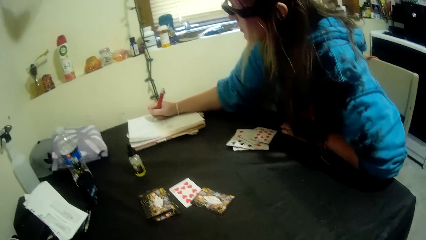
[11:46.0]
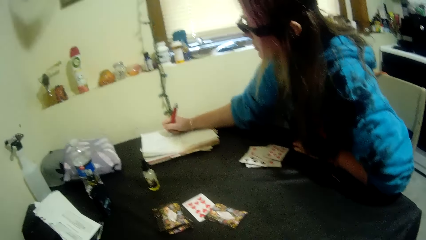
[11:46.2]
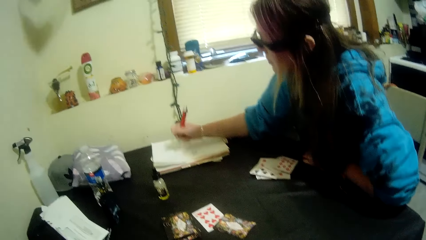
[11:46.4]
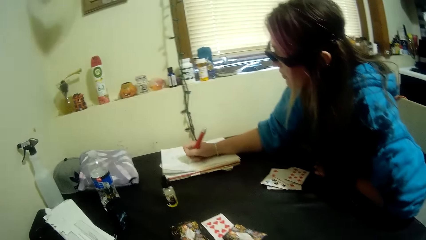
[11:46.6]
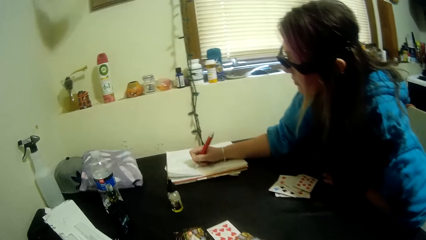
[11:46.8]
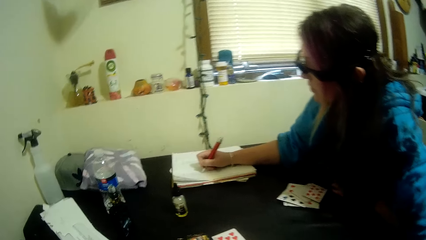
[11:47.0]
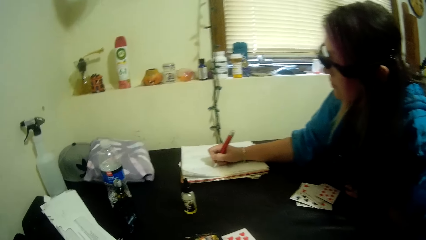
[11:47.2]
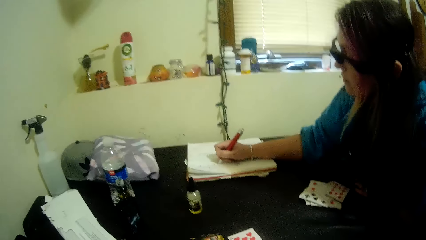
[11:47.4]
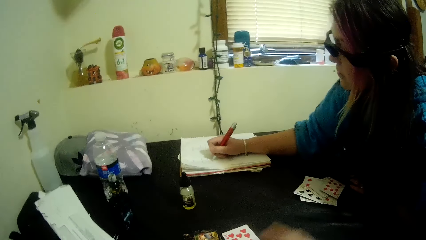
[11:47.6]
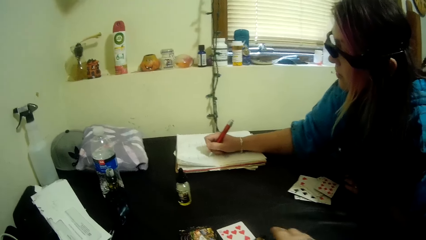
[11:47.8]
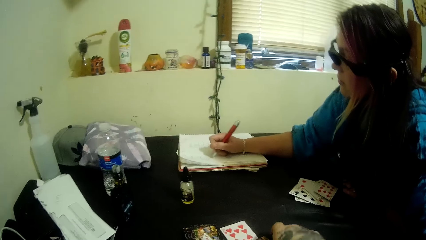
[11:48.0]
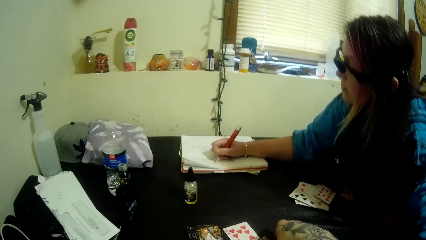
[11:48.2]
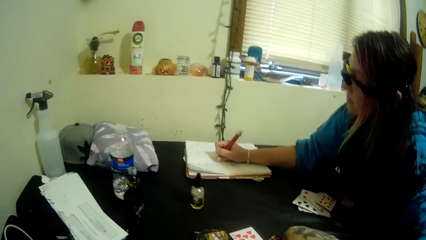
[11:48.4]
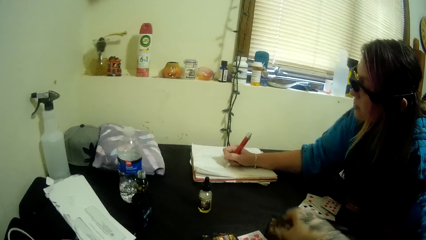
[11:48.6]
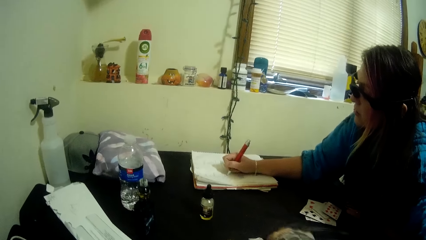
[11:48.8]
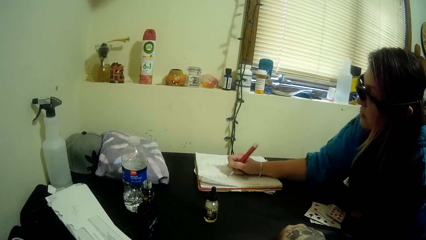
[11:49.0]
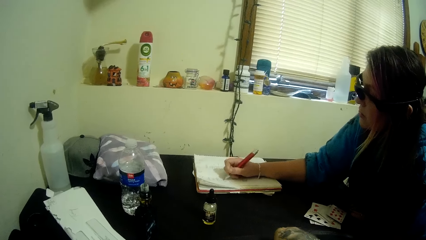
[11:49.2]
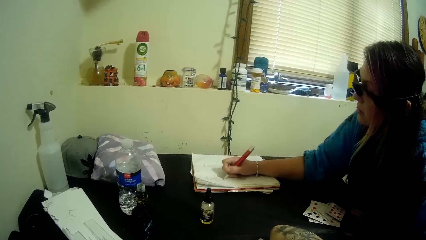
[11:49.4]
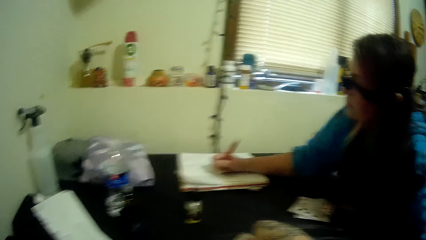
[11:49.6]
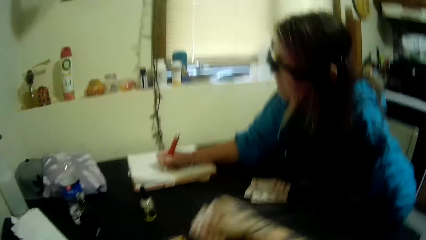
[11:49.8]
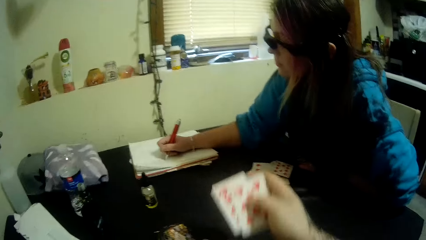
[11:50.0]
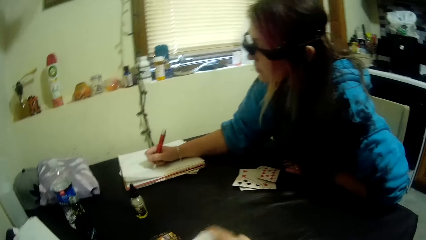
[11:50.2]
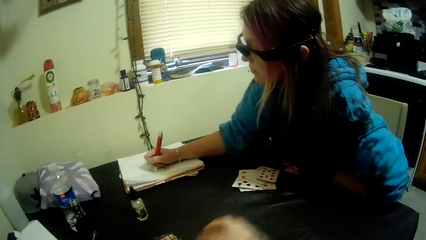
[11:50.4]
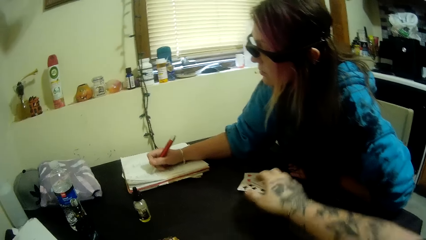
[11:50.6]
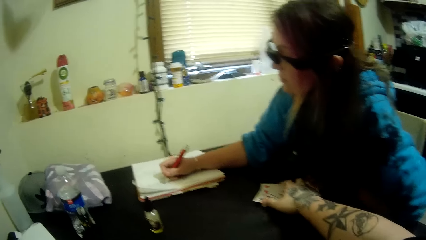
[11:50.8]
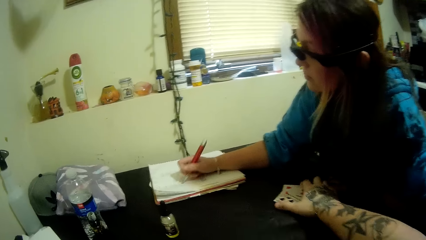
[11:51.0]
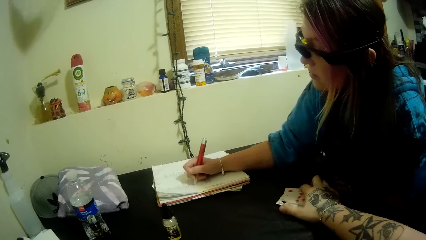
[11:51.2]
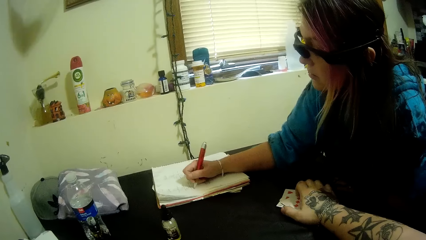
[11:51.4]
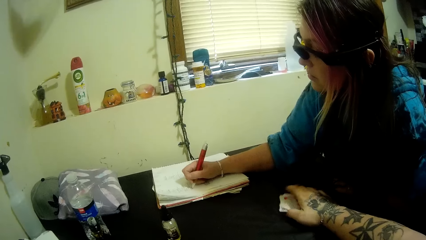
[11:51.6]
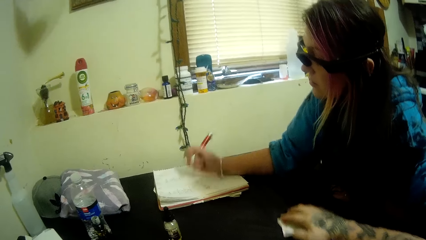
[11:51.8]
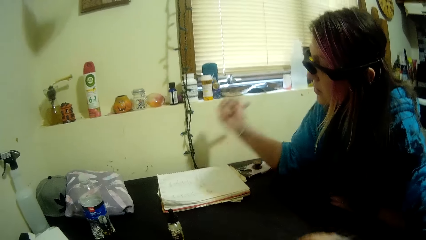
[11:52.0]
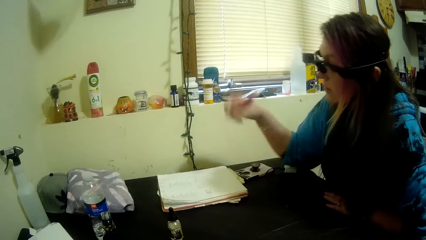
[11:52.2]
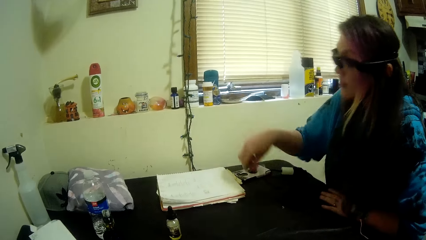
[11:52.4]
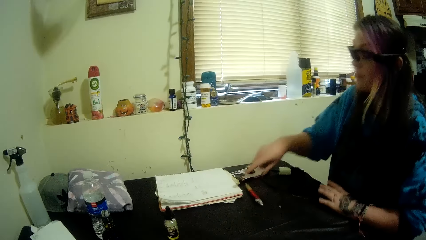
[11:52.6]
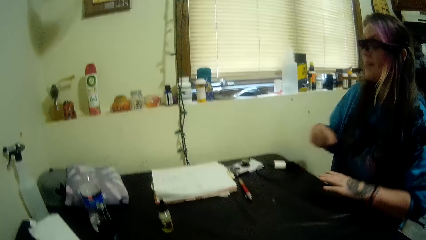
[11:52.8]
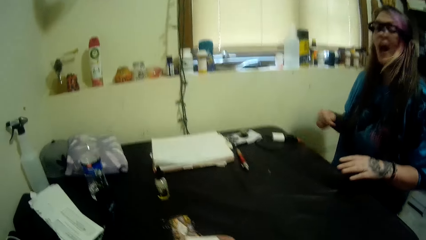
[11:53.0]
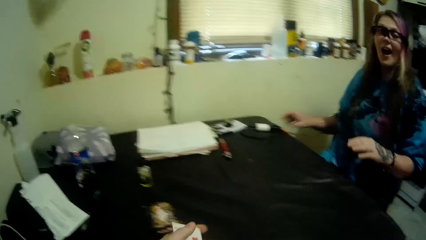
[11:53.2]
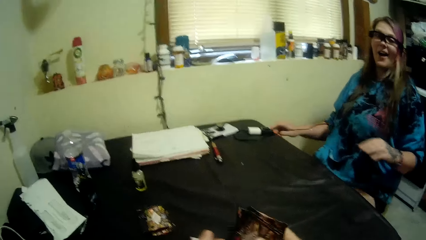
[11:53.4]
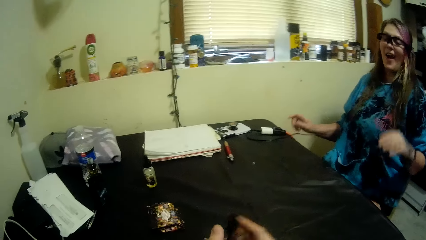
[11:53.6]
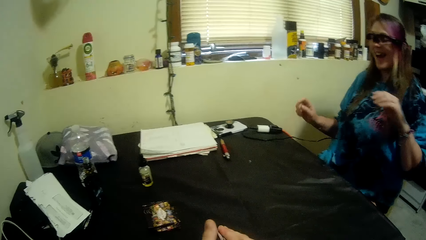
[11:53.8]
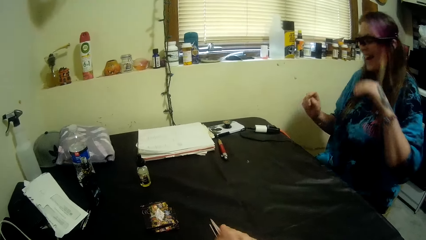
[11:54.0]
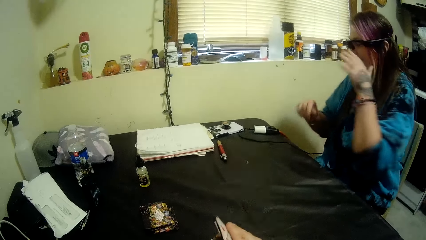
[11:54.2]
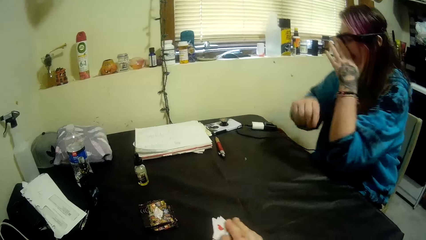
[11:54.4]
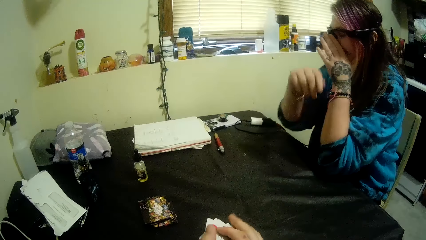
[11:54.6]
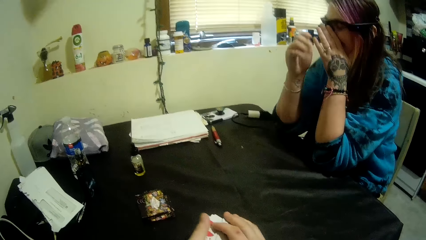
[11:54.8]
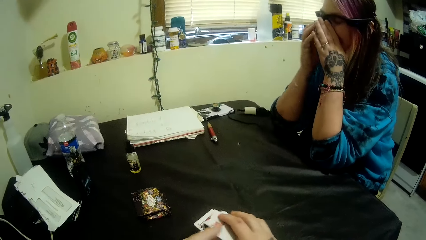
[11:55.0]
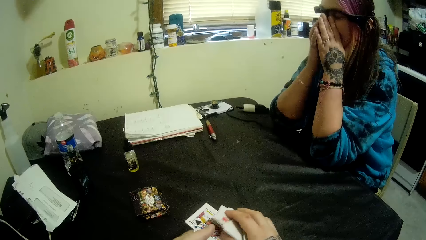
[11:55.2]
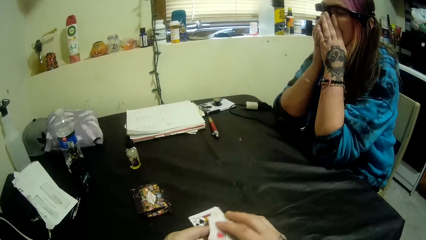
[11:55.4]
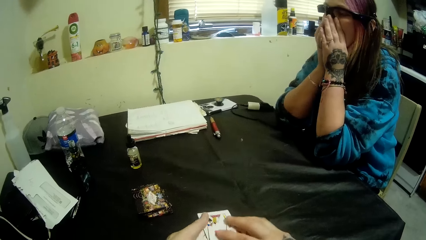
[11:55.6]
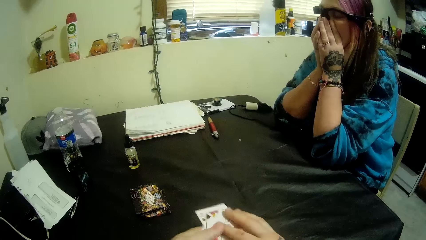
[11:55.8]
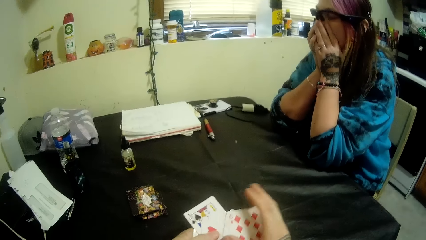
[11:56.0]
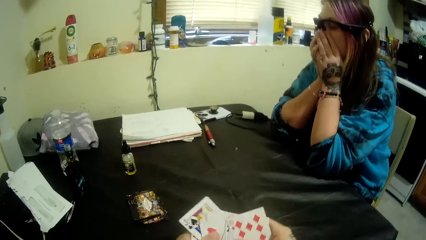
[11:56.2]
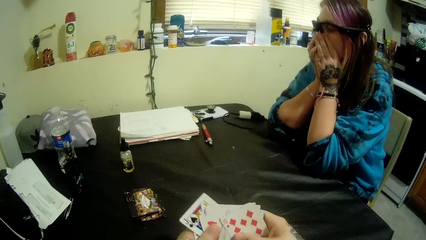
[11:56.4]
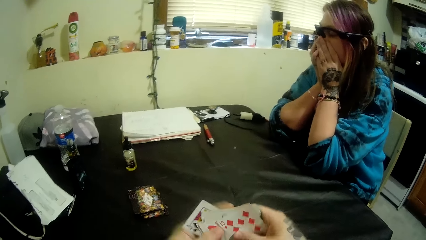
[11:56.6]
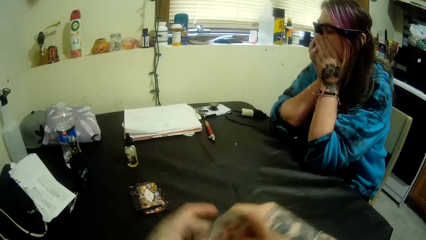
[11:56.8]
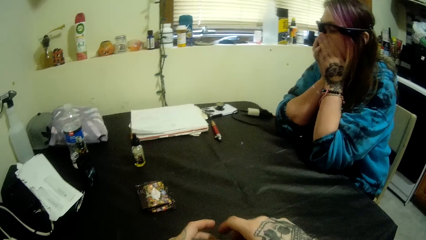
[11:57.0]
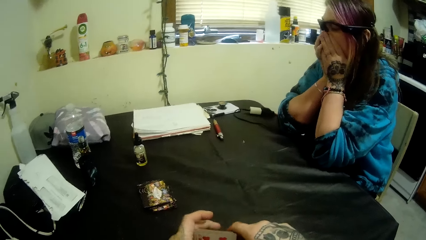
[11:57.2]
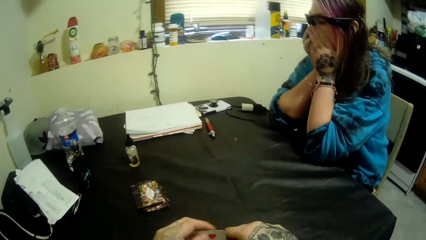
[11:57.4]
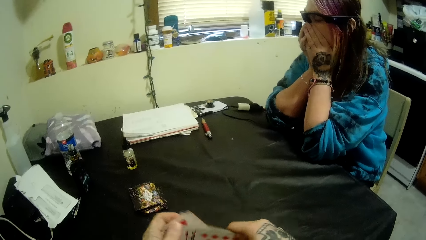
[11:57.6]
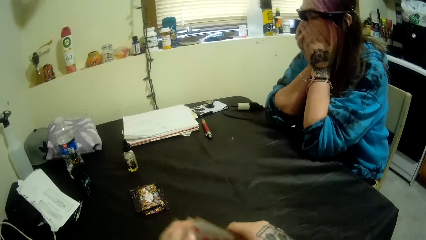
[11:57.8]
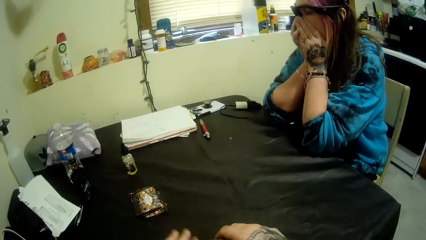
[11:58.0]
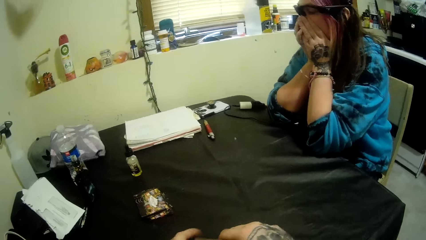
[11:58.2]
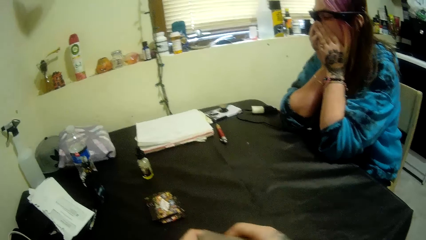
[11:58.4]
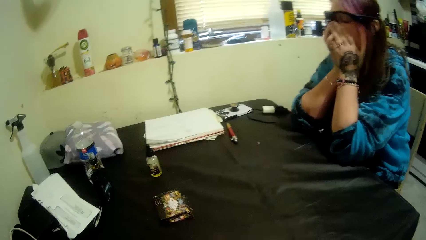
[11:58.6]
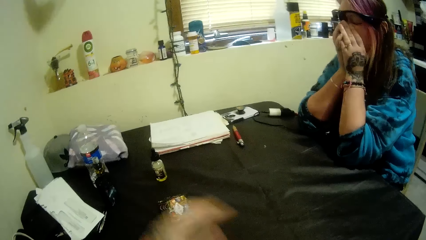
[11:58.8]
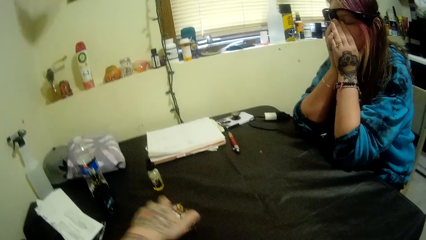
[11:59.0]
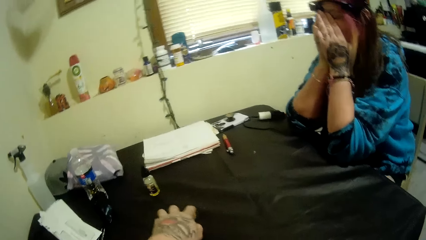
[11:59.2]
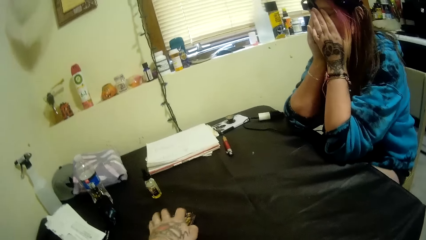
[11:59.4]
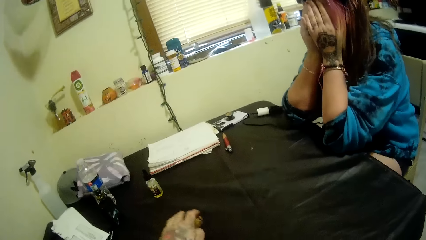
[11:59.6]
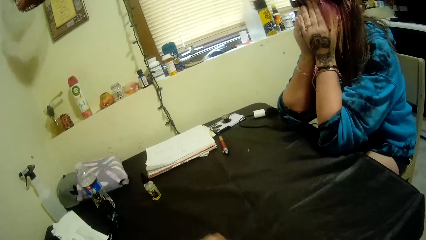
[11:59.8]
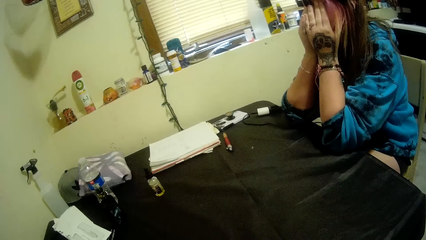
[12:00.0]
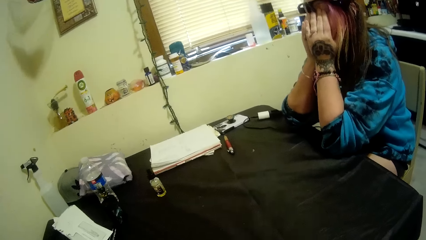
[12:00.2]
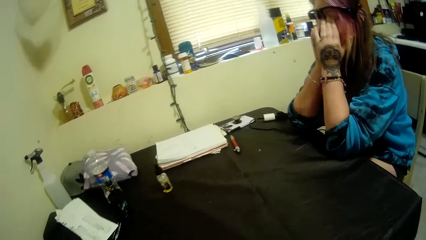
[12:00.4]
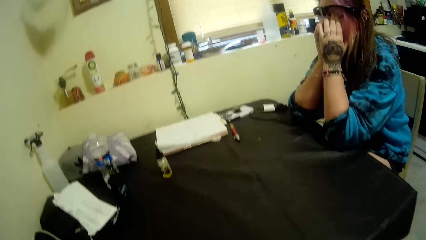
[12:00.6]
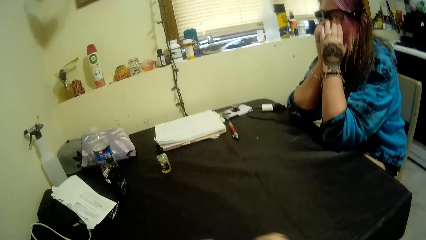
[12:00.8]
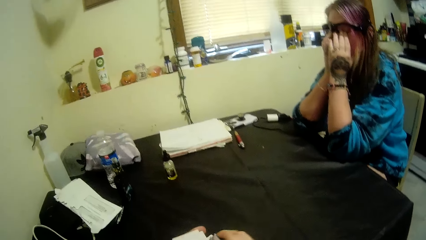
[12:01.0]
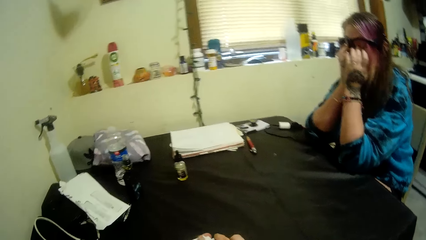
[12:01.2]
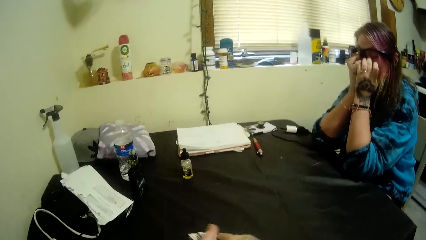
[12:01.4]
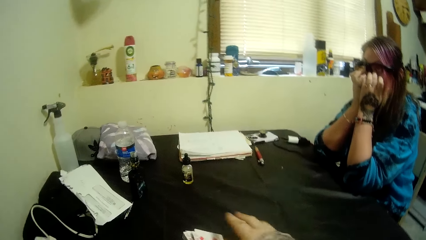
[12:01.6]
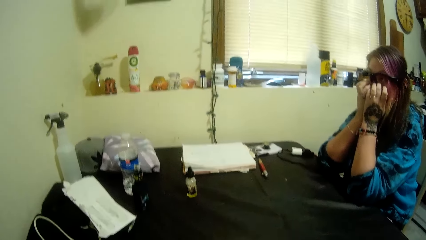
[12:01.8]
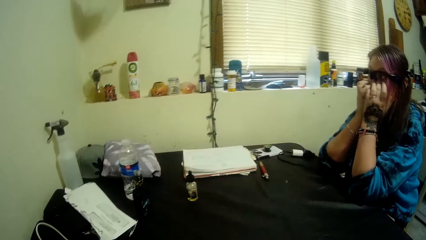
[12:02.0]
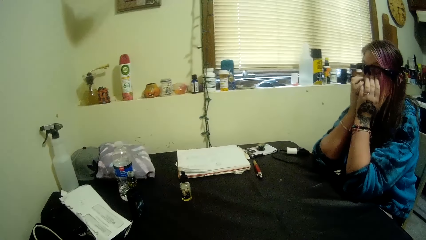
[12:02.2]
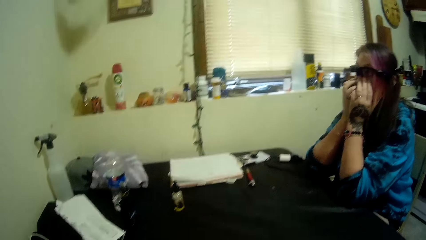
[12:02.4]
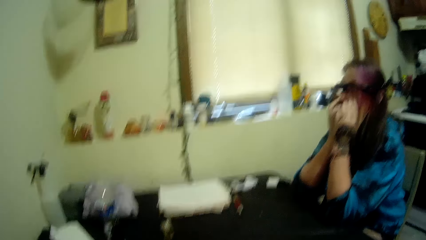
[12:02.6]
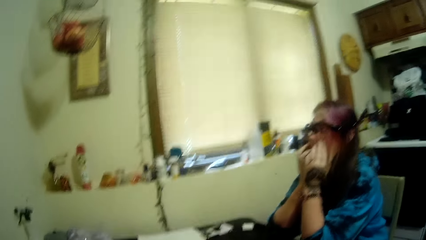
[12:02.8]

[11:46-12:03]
The camera wearer packs the cards on the table with his right hand. The girl drops the pen on the table with her right hand. The camera wearer places down the pen. The girl talks with the camera wearer. The camera wearer shuffles the cards.
